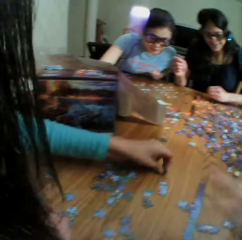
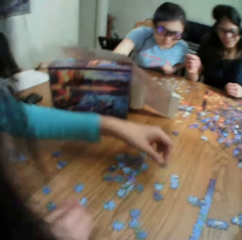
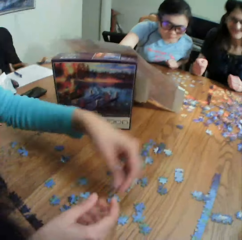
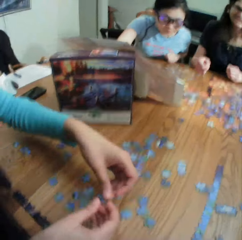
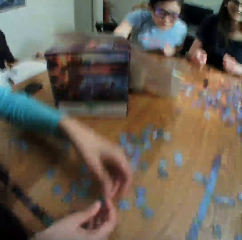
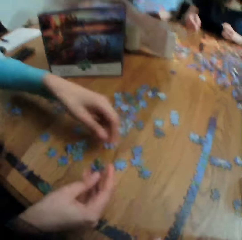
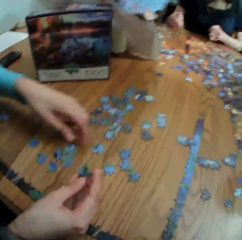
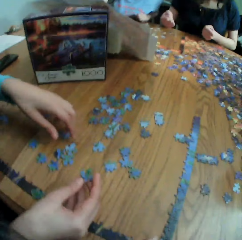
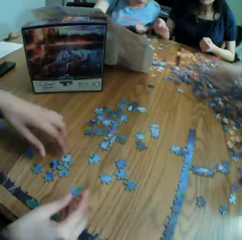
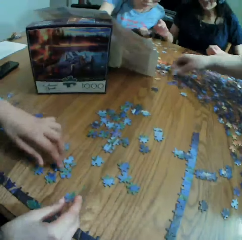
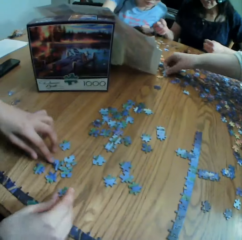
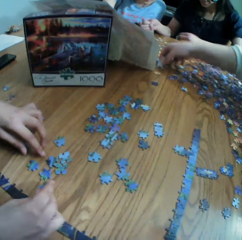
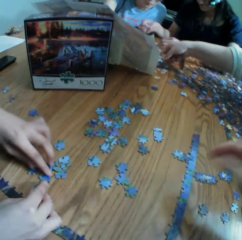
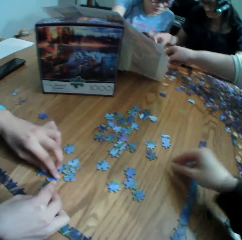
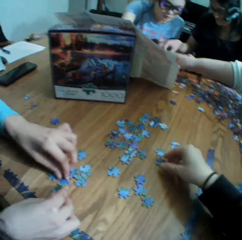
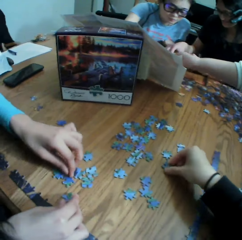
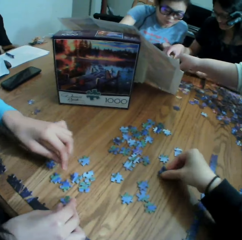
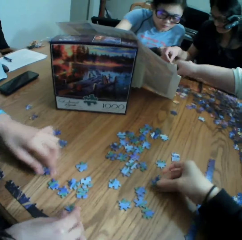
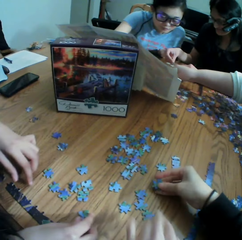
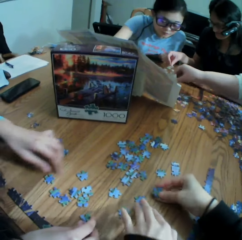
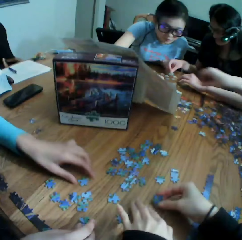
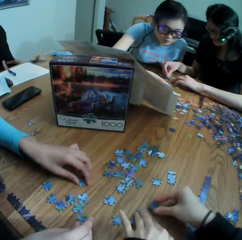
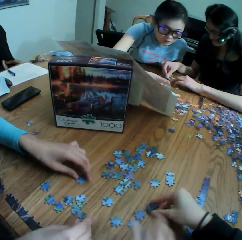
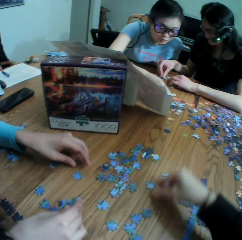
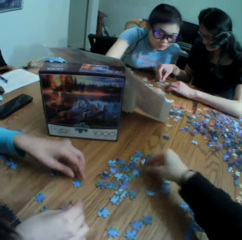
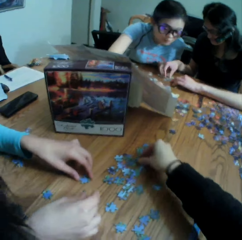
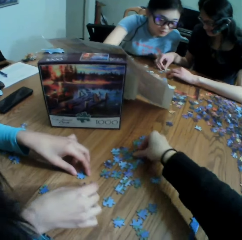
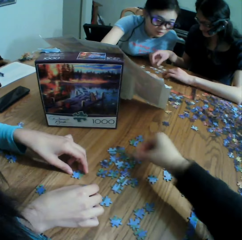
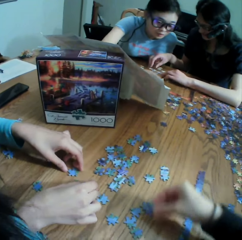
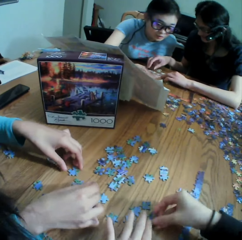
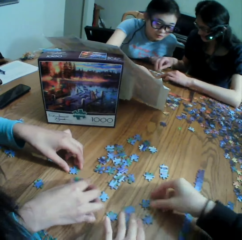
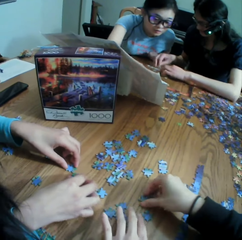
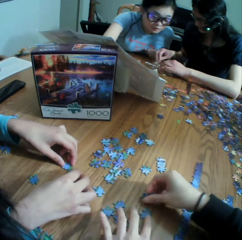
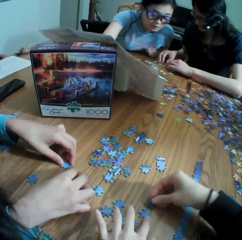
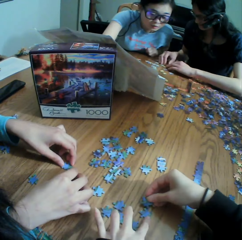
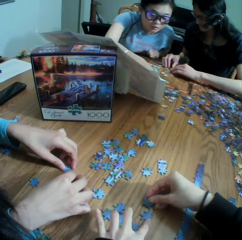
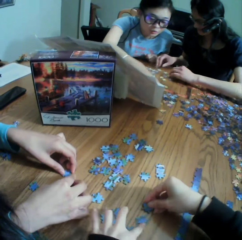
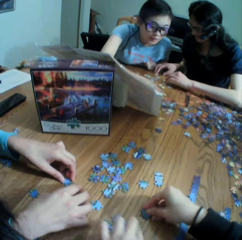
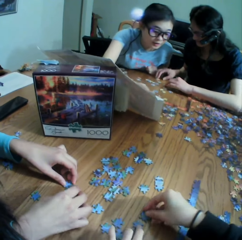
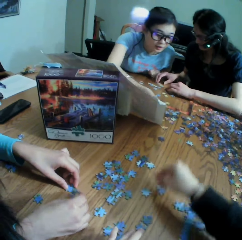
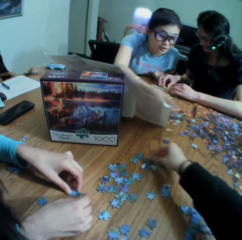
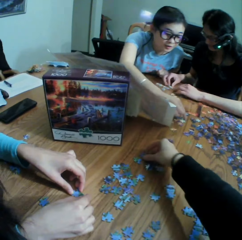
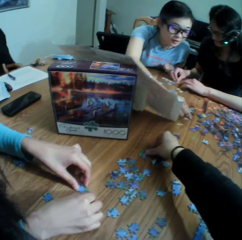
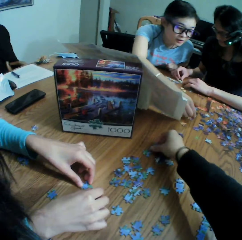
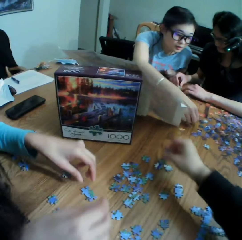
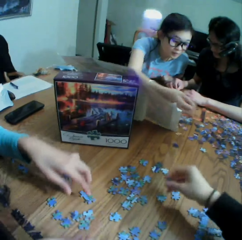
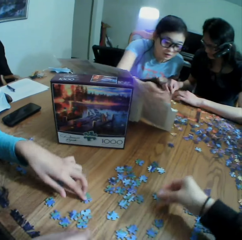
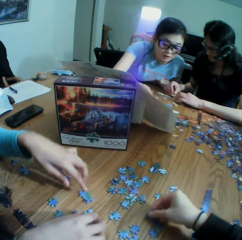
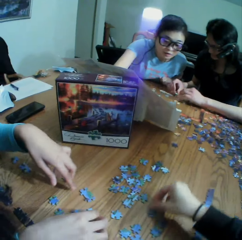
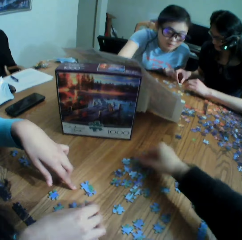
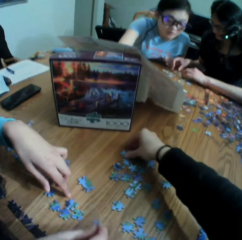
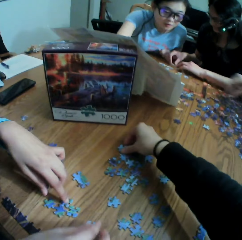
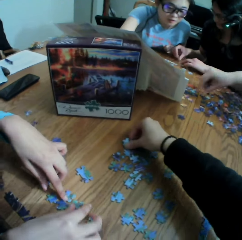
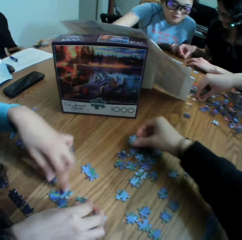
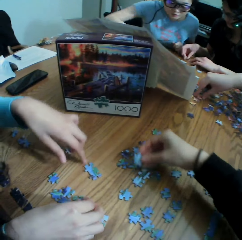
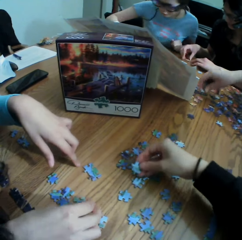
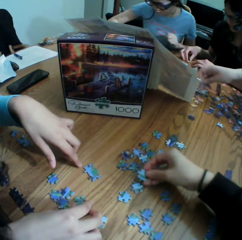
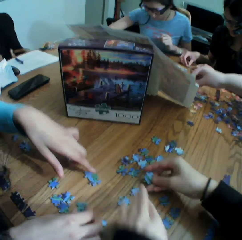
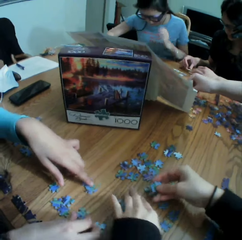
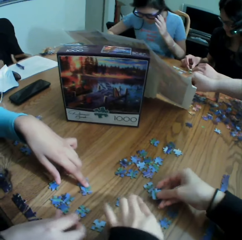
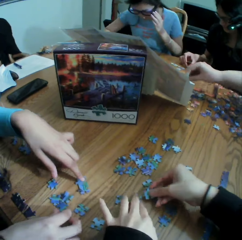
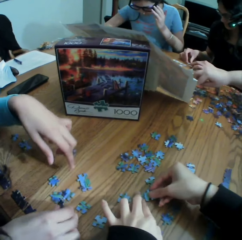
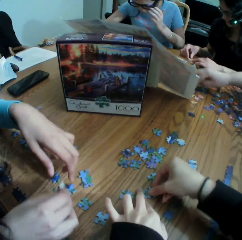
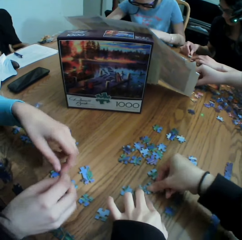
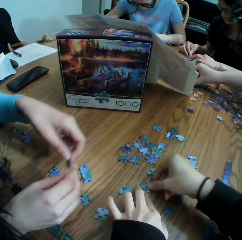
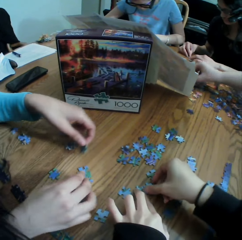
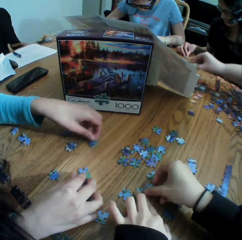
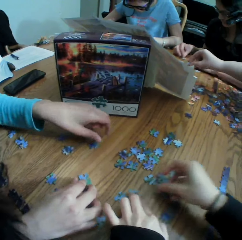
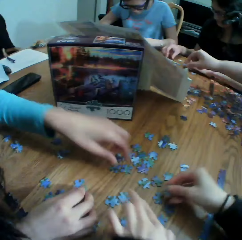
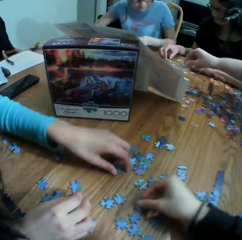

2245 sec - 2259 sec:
The camera wearer moves the puzzle on the table. They take a puzzle. They talk and play the jigsaw puzzle with a lady. They move the puzzles on both hands. They take a puzzle. They put a puzzle on the table. They pick up a puzzle. They put the puzzle on the table. They pick up a puzzle. They converse with the colleagues. They join the puzzles.

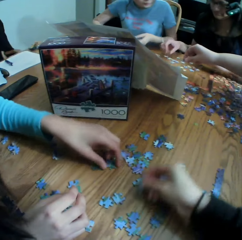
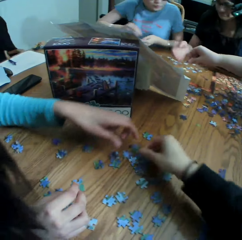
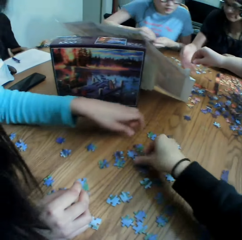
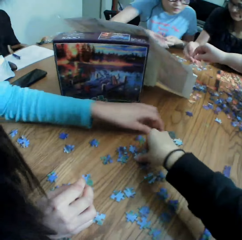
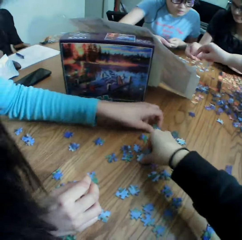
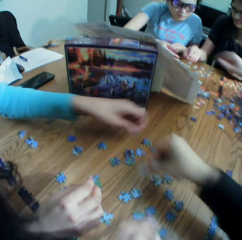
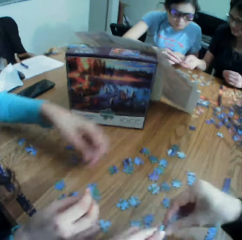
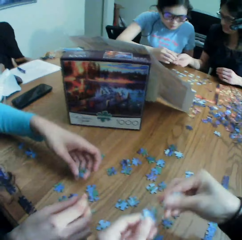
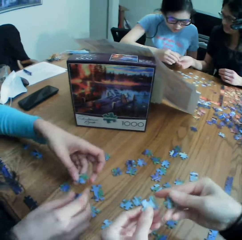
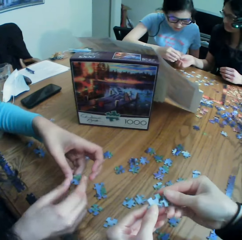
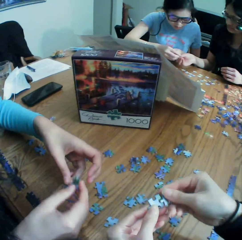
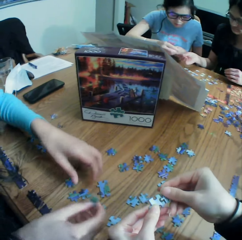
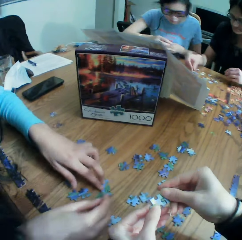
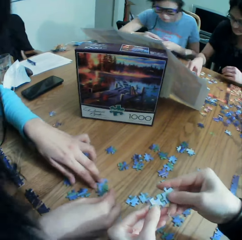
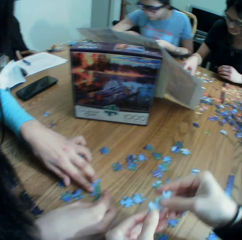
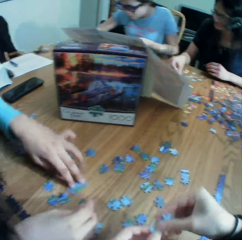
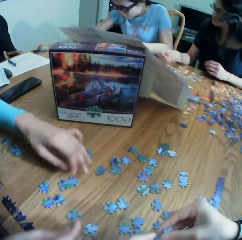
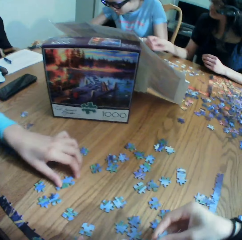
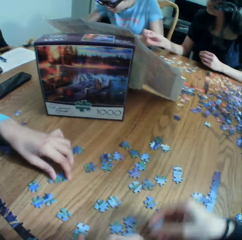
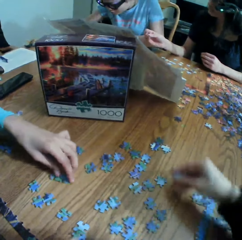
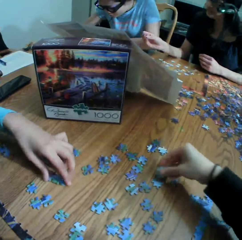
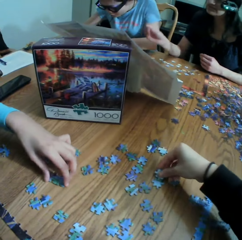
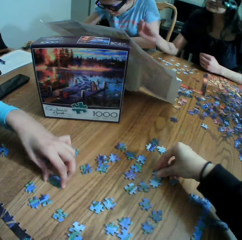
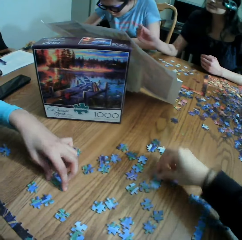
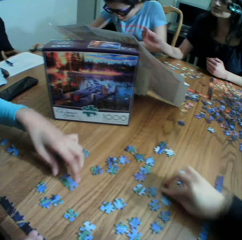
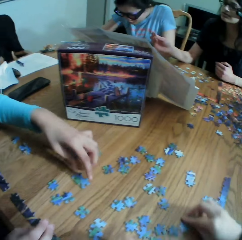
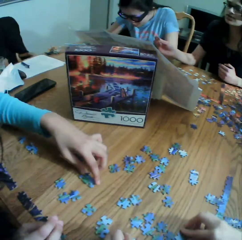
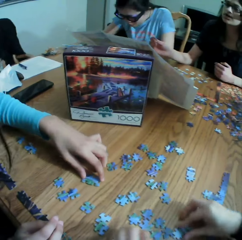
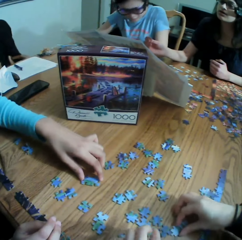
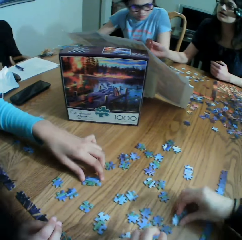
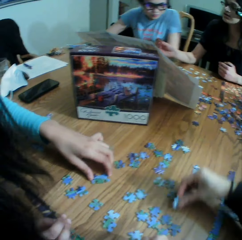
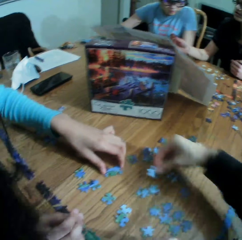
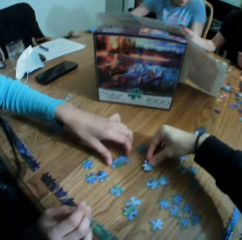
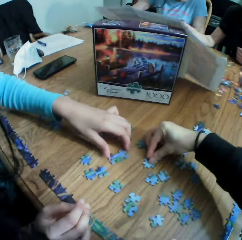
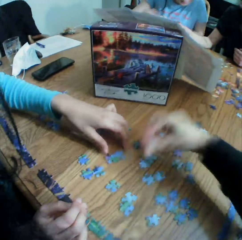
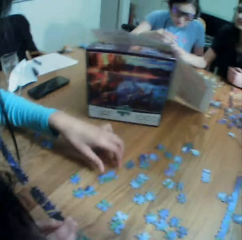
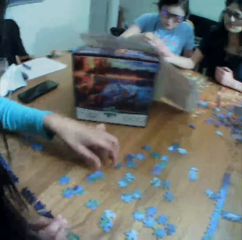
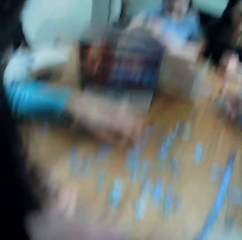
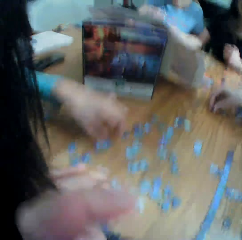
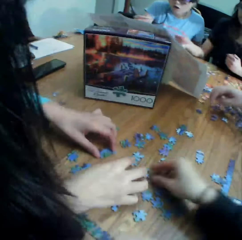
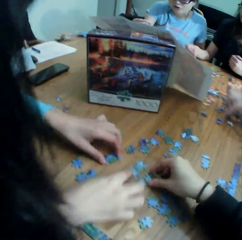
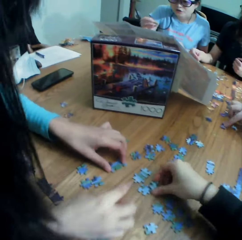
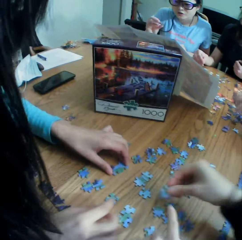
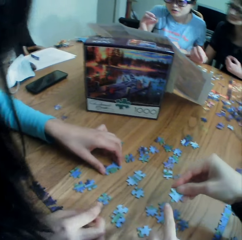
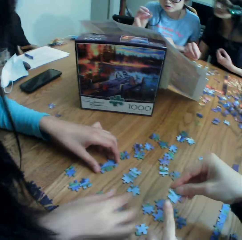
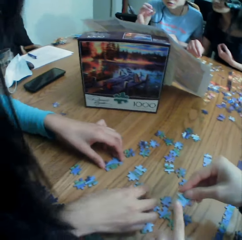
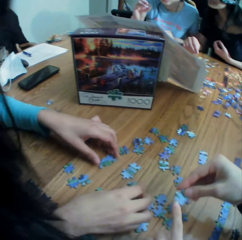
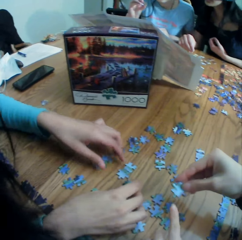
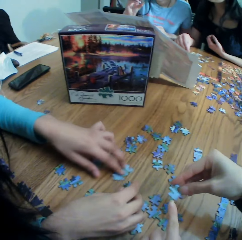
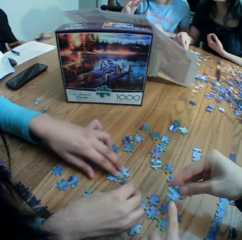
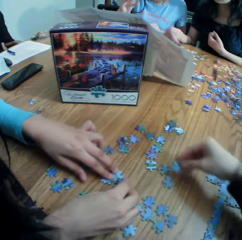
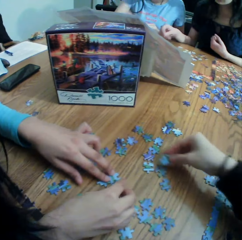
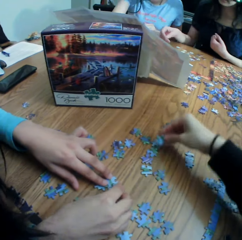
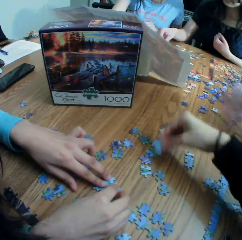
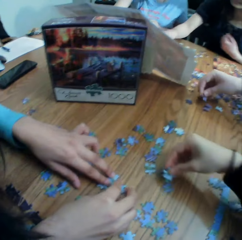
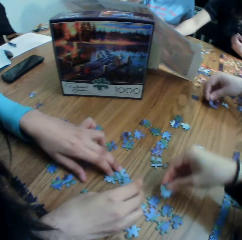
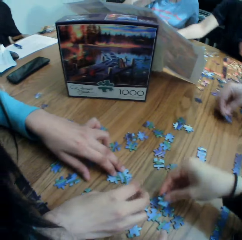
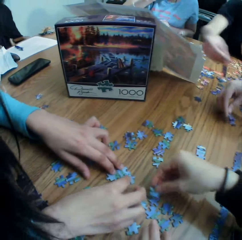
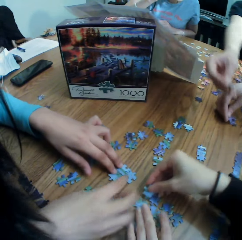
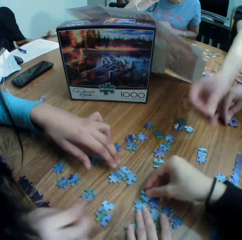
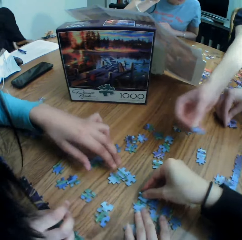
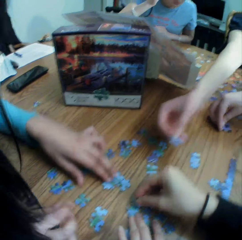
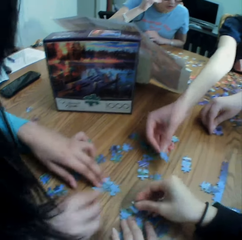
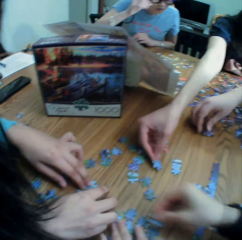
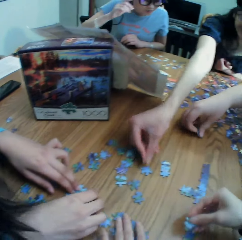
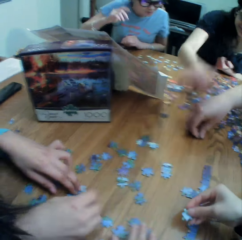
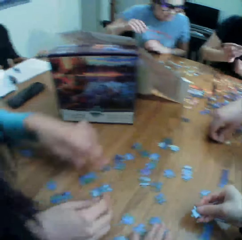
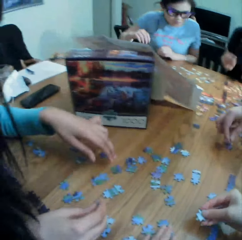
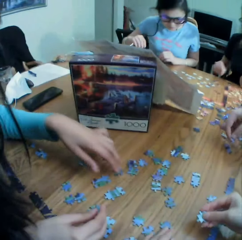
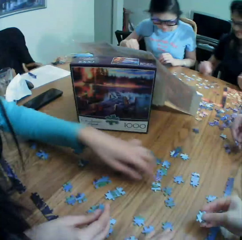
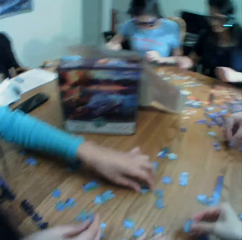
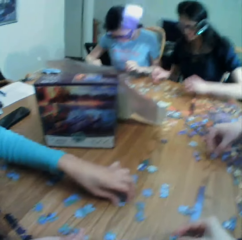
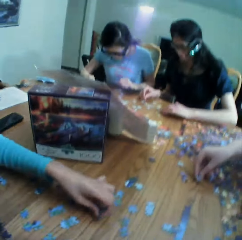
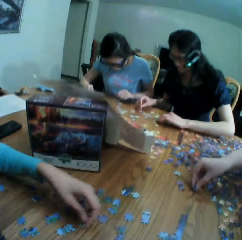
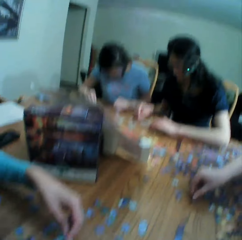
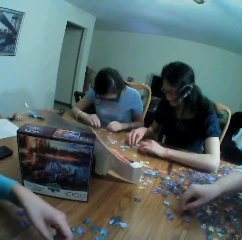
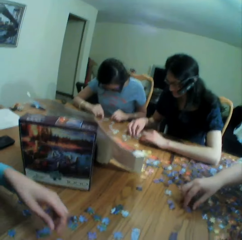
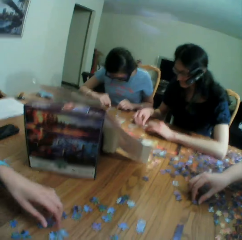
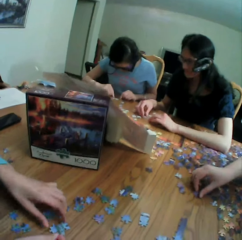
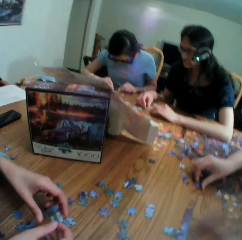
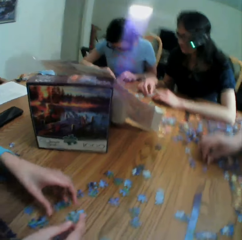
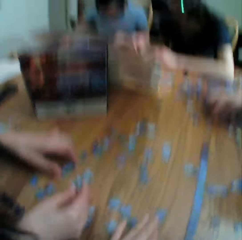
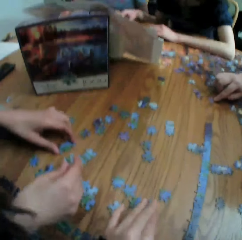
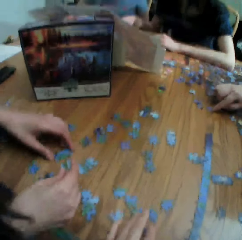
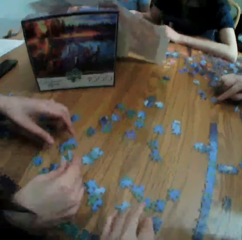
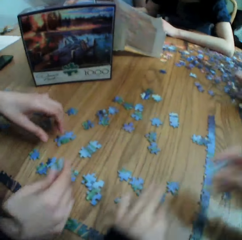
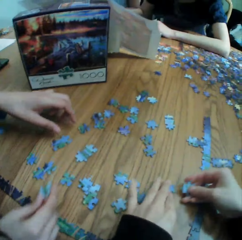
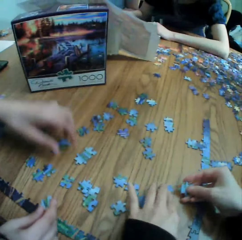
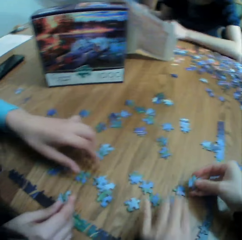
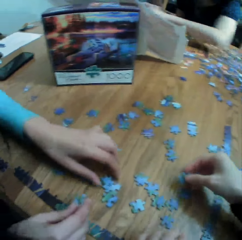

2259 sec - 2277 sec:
The camera wearer takes a puzzle. They join the puzzle on the hands. They put a puzzle on the table. They move the puzzles on the table. They put the puzzle on the table. They touch the camera. They take a puzzle. They point at the puzzle. They converse with a woman. They move the puzzle on the table. Another woman converses with the colleagues and puts the jigsaw clipart towards the camera wearer. The first woman responds to the other woman. The camera wearer plays the jigsaw puzzle with the first woman and talks. They look at the puzzle on the hand. They move the puzzles on the table.
